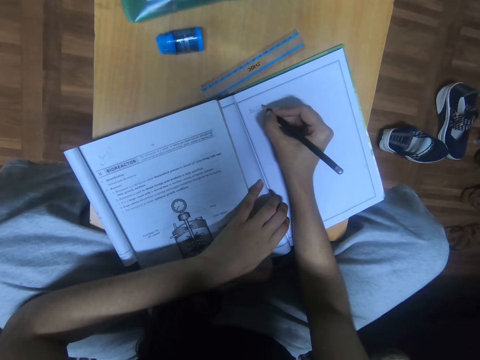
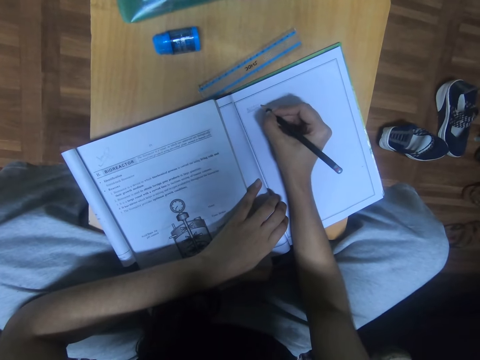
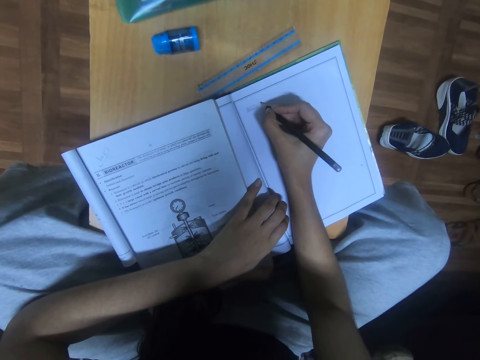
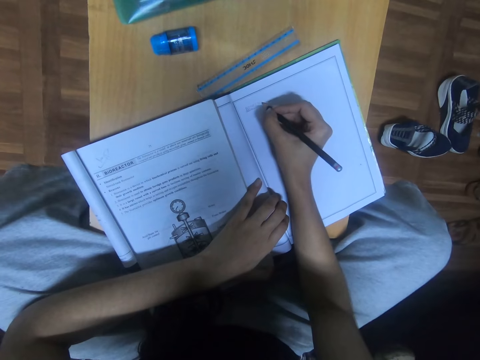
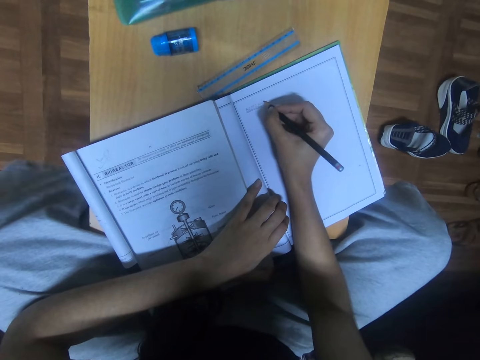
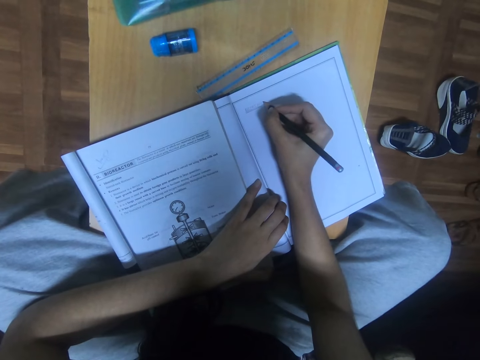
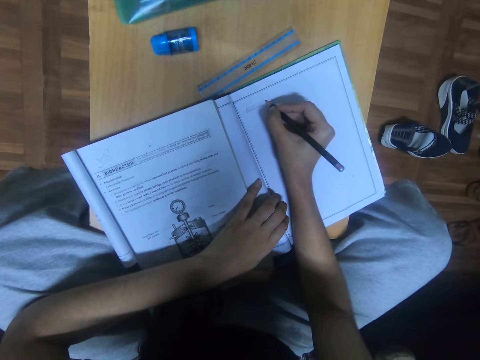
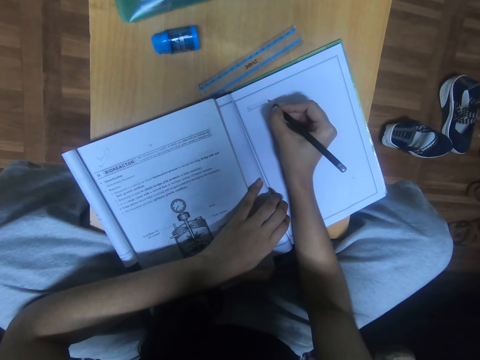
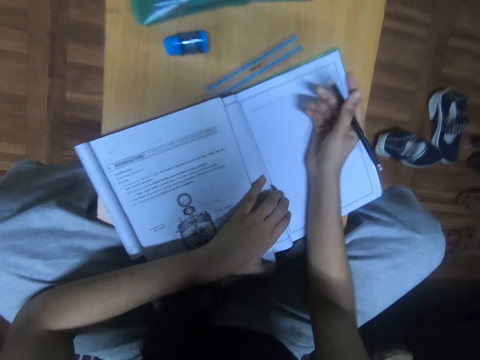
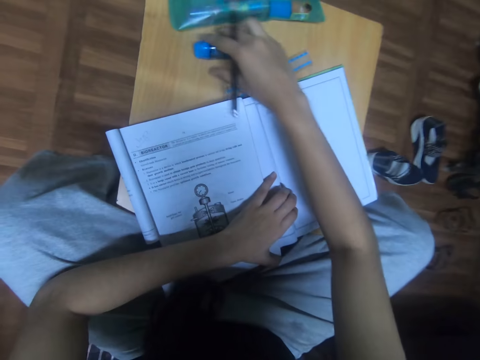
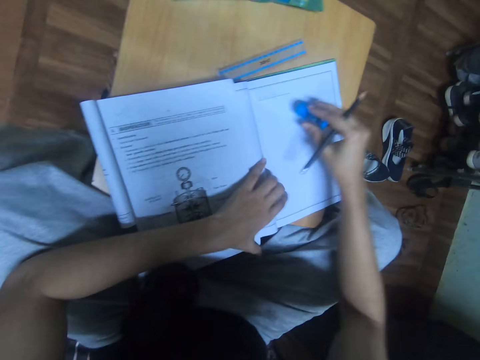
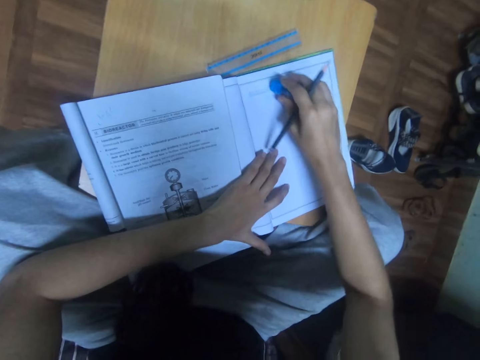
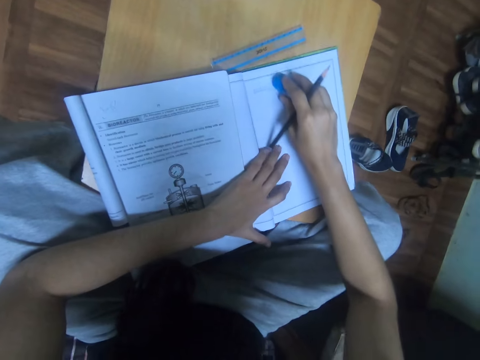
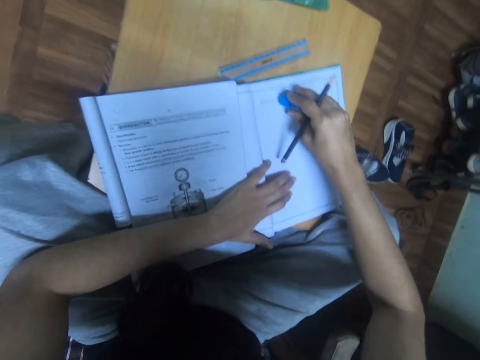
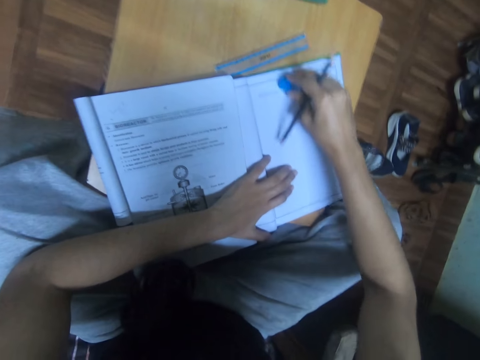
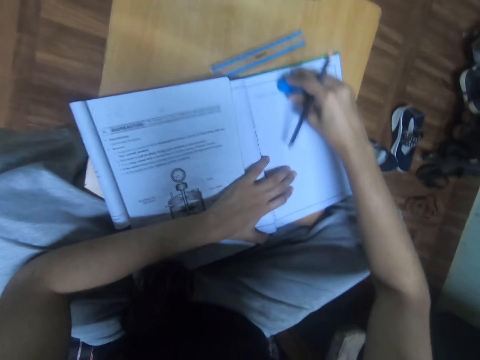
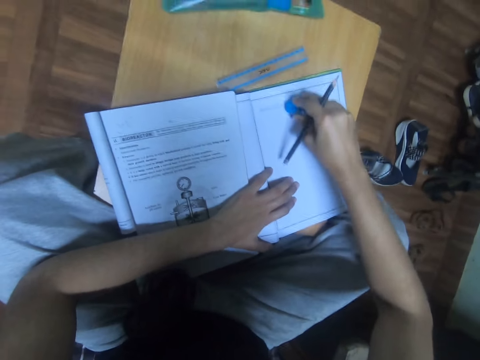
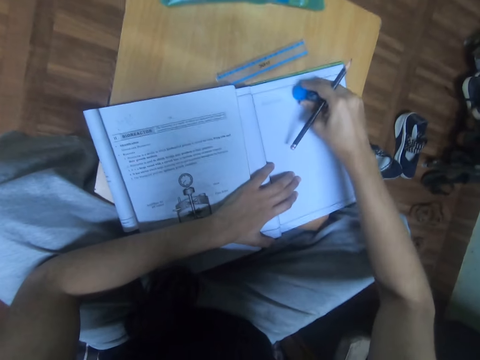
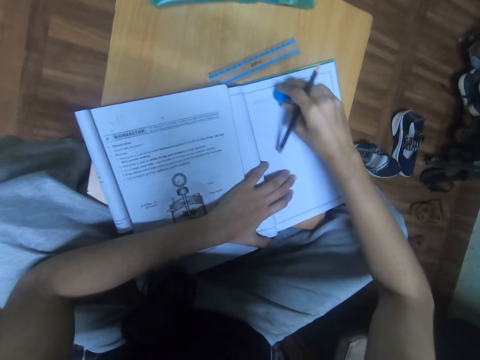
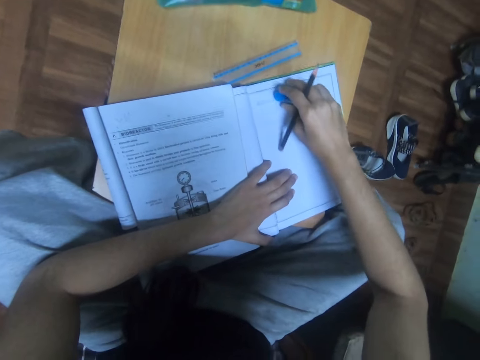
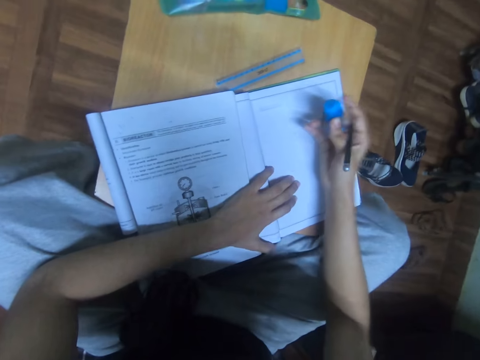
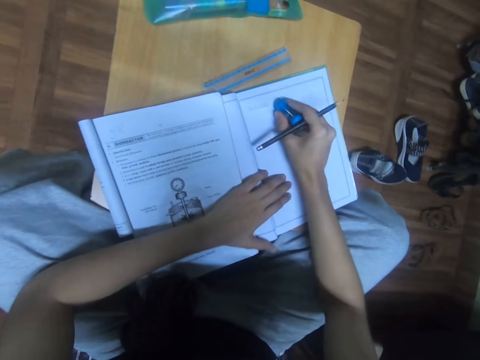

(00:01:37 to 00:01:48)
The camera wearer picks an eraser. They erase the writing.

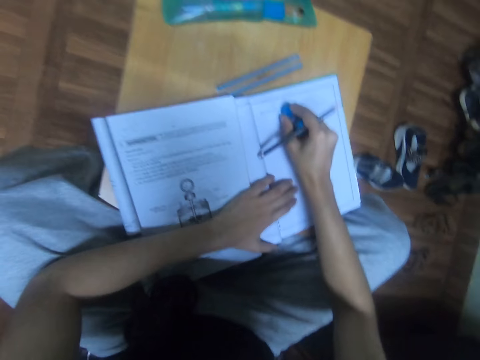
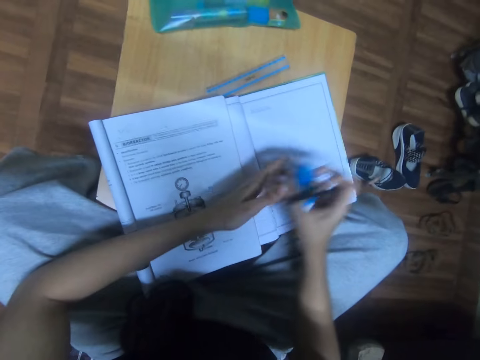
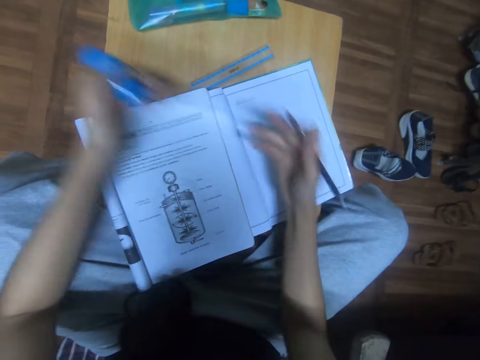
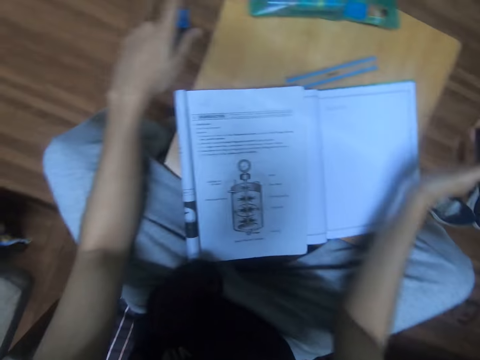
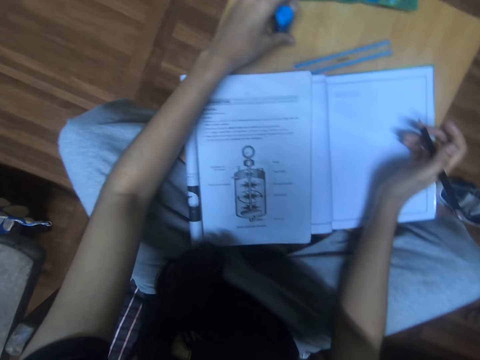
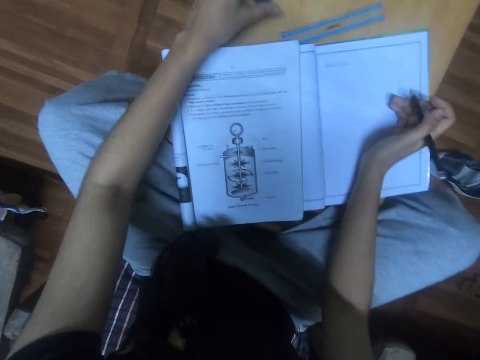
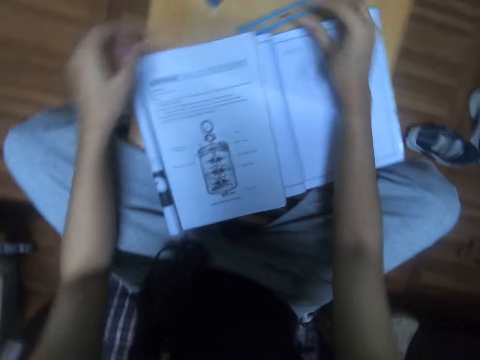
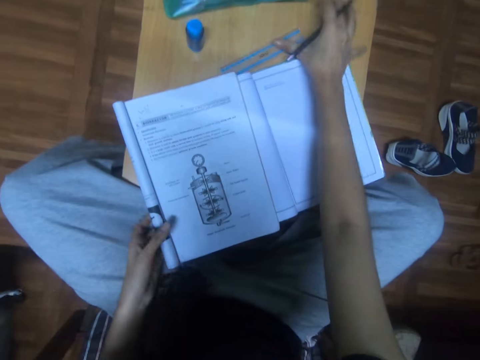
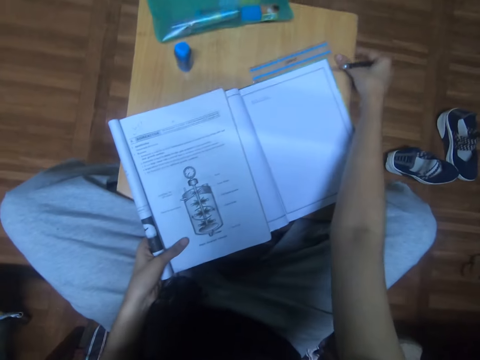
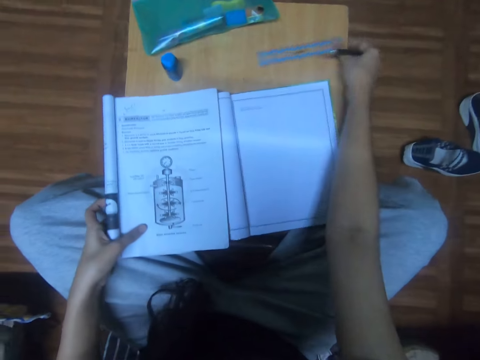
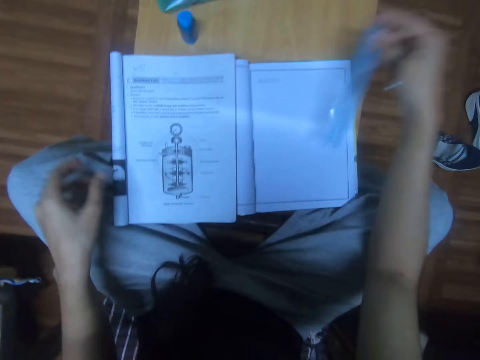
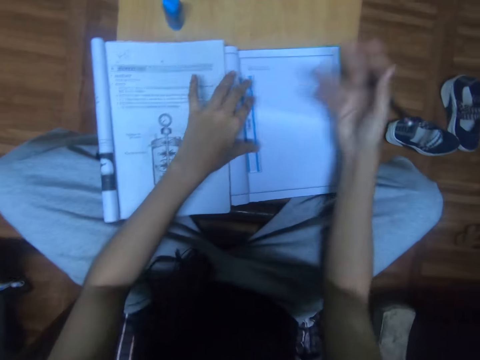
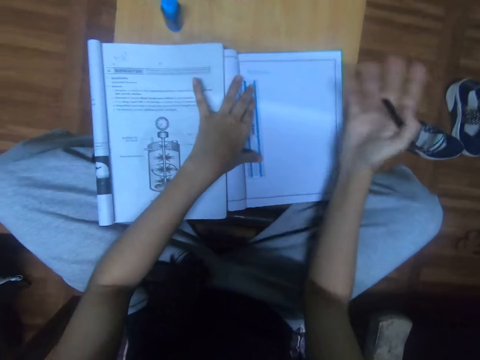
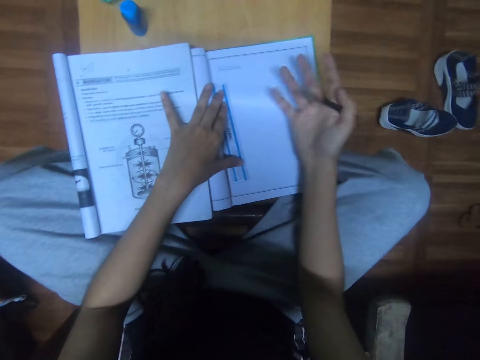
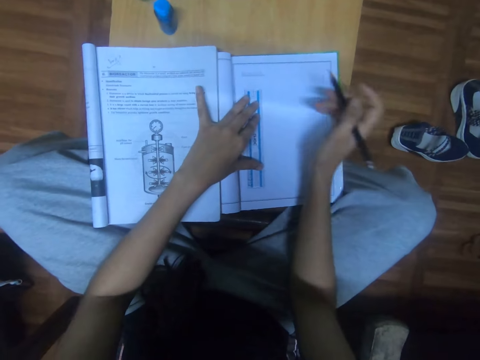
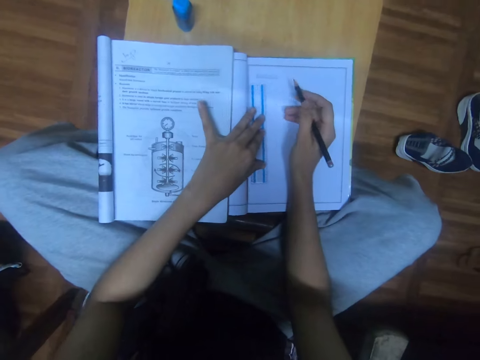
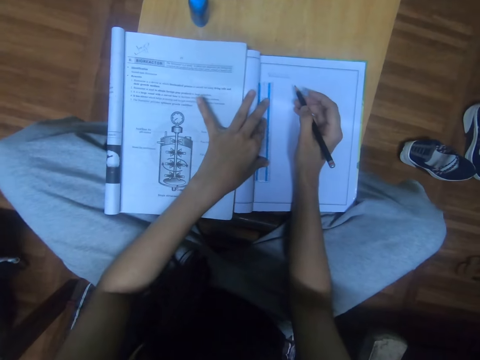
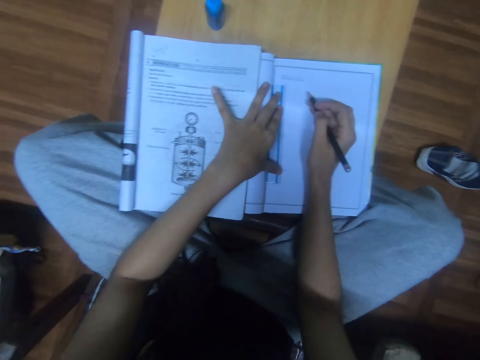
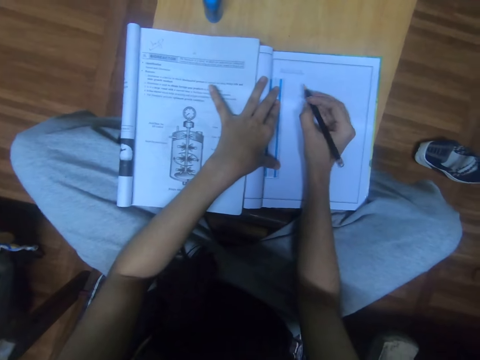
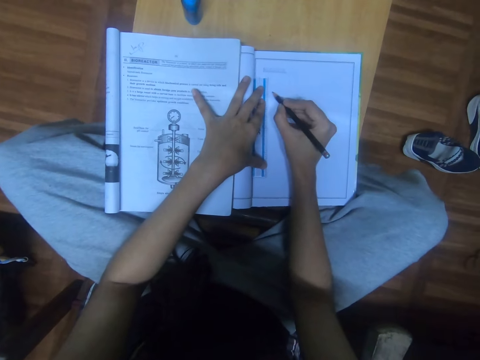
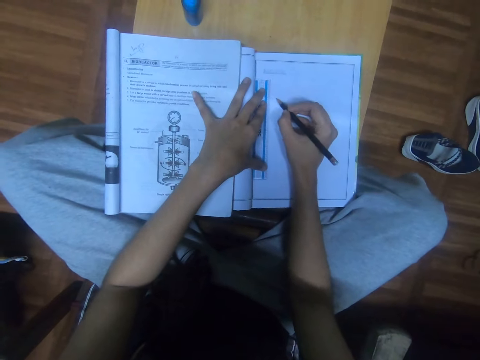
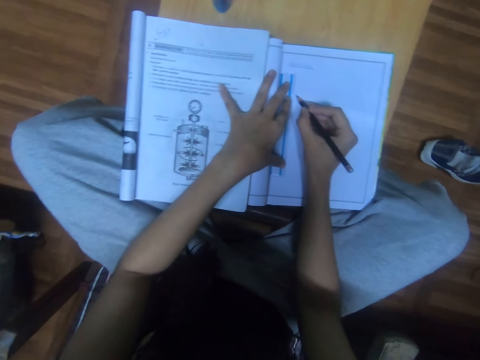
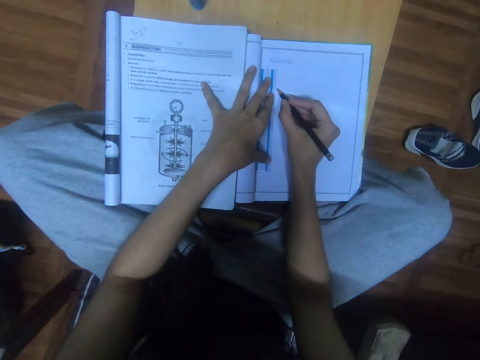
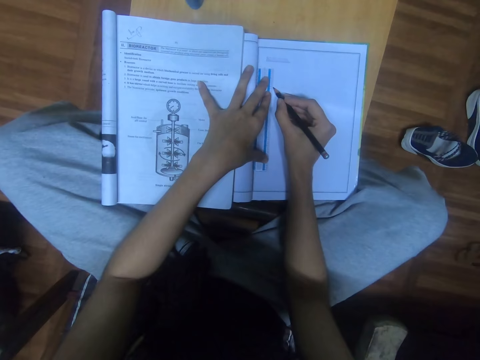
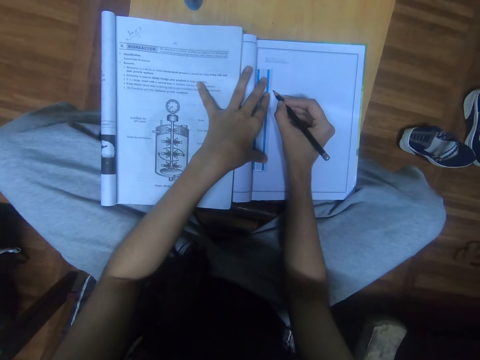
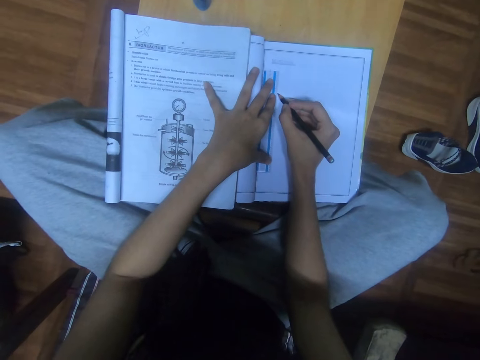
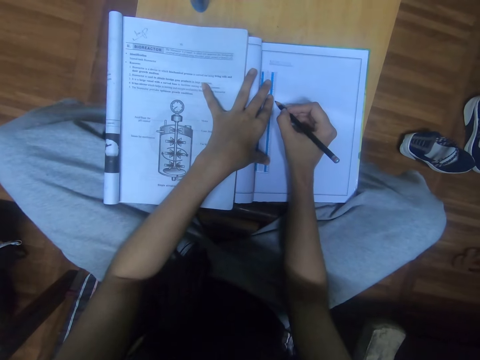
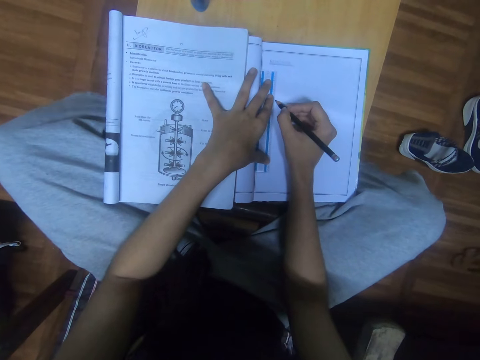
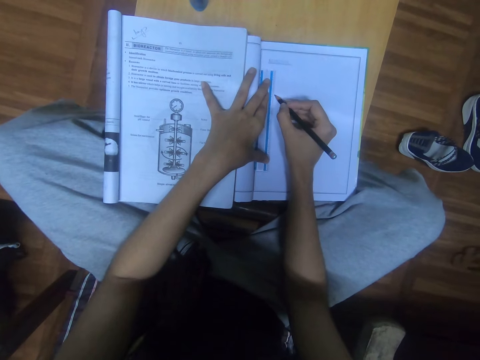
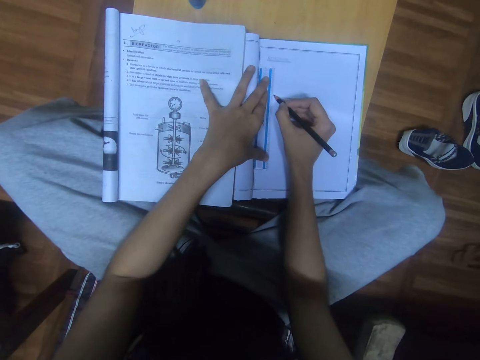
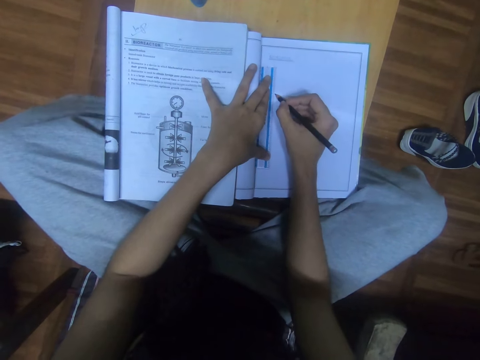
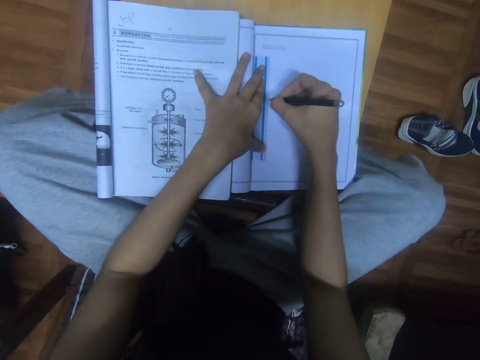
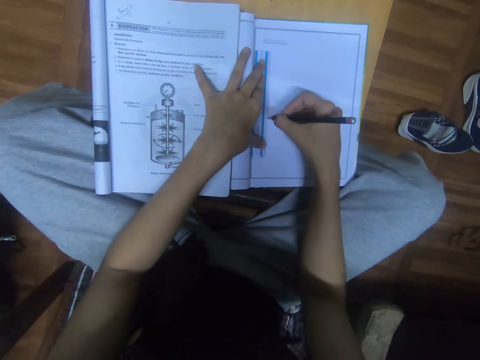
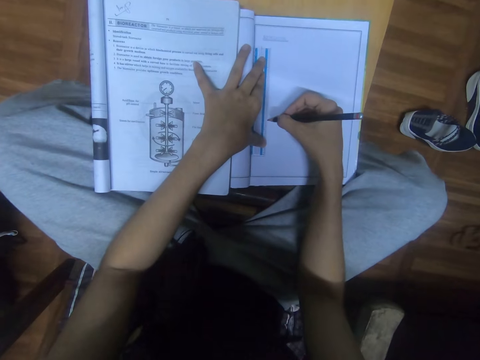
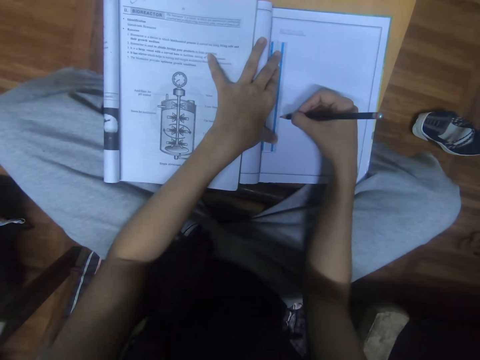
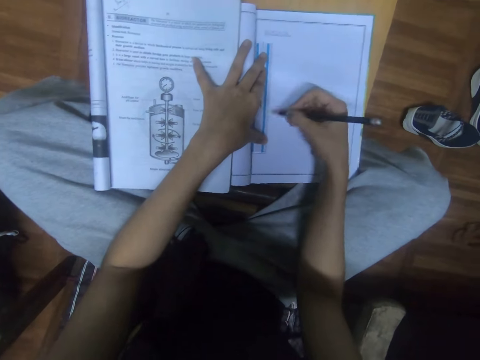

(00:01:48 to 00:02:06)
The camera wearer wipes the book. They put the eraser on the table. They pick up a ruler. They place the ruler on the book. They wipe the book. They draw on the book.
